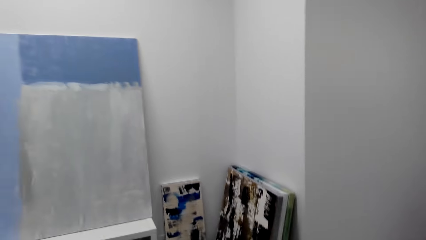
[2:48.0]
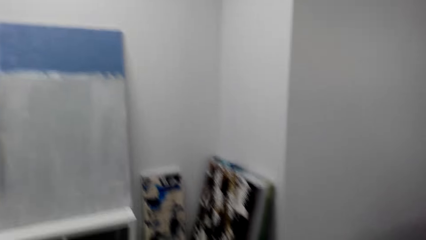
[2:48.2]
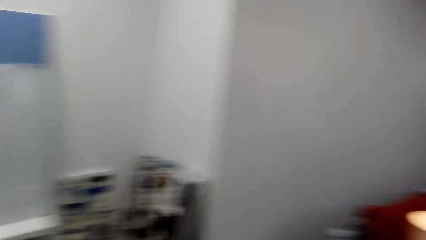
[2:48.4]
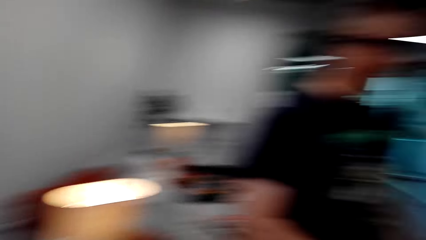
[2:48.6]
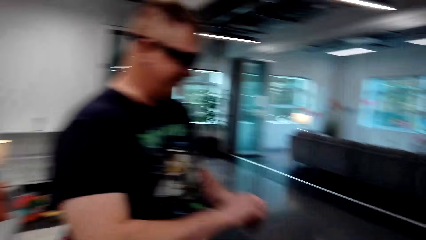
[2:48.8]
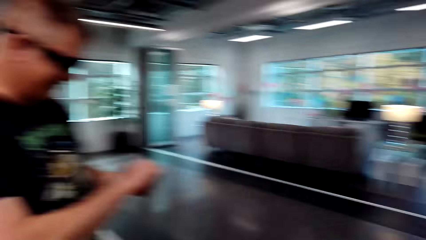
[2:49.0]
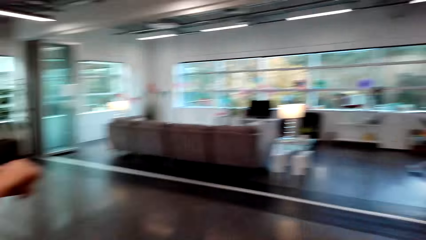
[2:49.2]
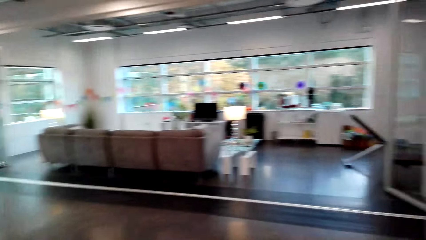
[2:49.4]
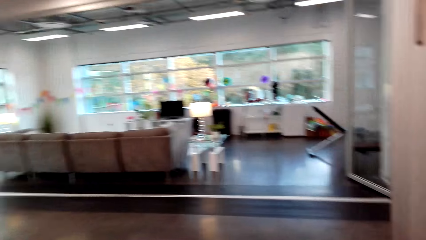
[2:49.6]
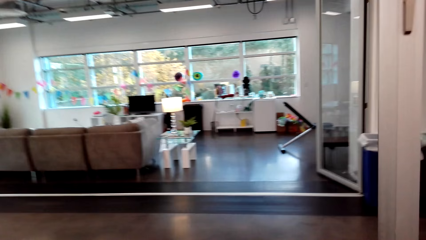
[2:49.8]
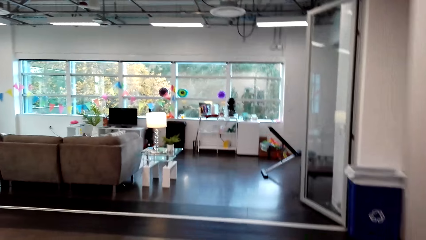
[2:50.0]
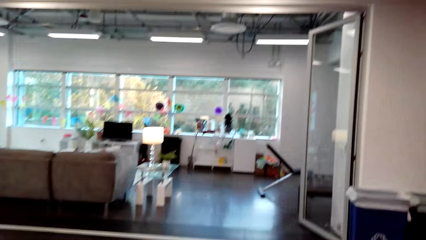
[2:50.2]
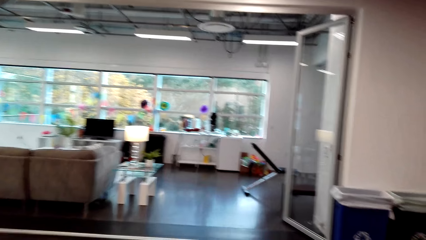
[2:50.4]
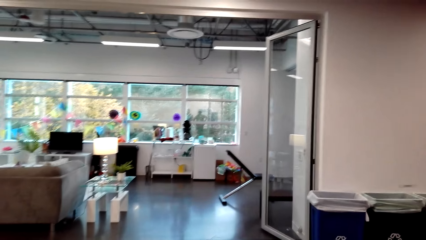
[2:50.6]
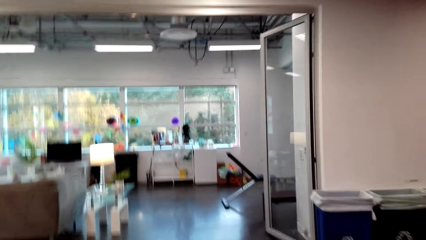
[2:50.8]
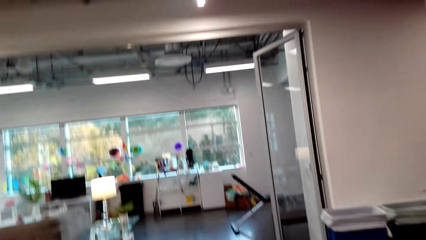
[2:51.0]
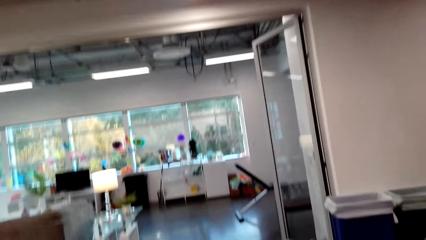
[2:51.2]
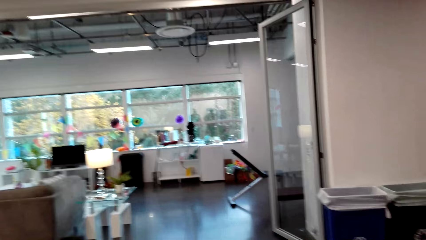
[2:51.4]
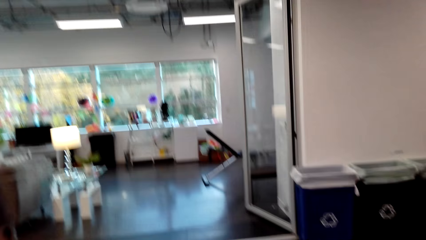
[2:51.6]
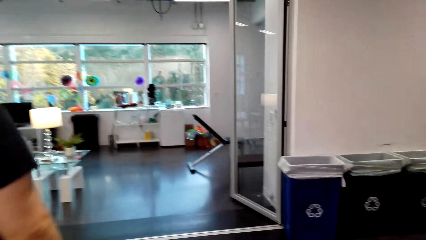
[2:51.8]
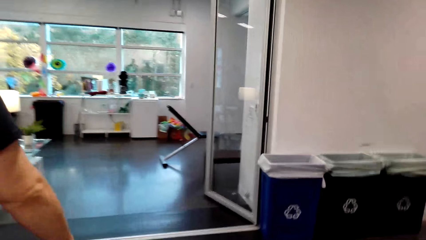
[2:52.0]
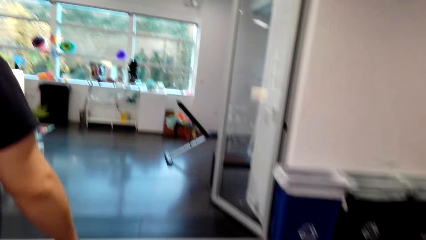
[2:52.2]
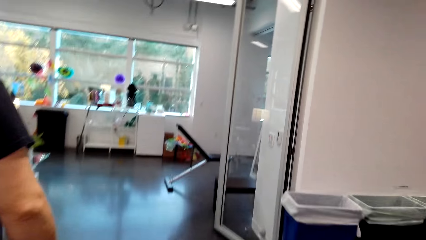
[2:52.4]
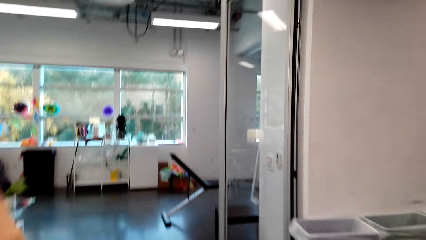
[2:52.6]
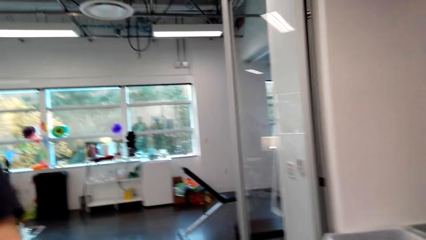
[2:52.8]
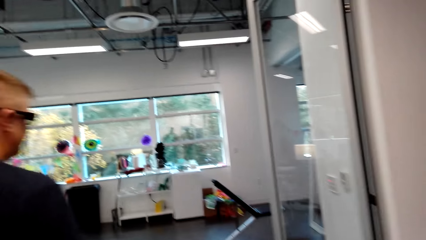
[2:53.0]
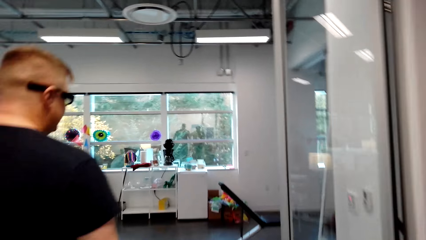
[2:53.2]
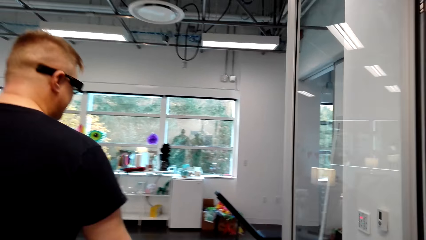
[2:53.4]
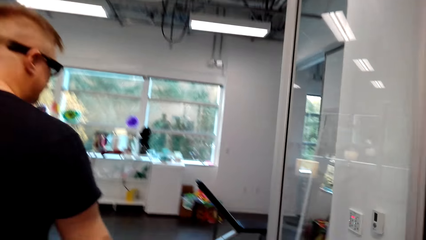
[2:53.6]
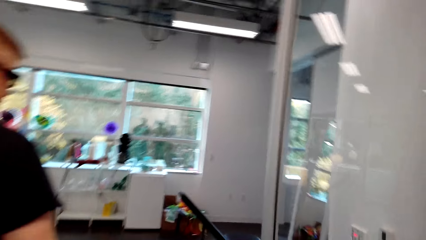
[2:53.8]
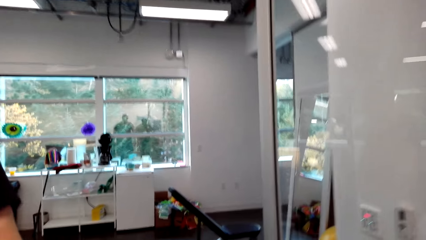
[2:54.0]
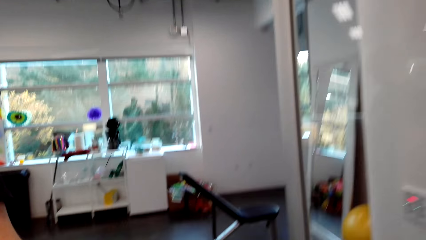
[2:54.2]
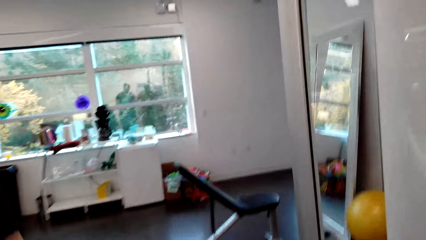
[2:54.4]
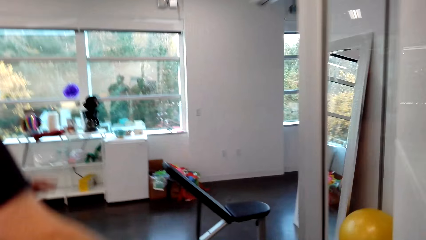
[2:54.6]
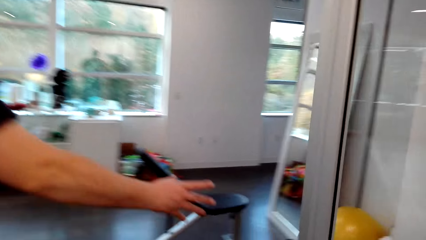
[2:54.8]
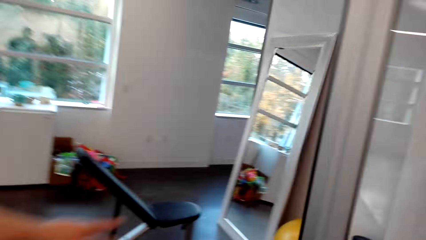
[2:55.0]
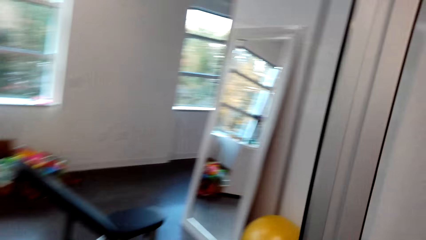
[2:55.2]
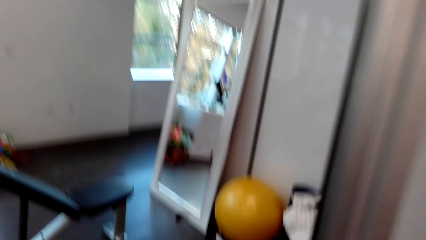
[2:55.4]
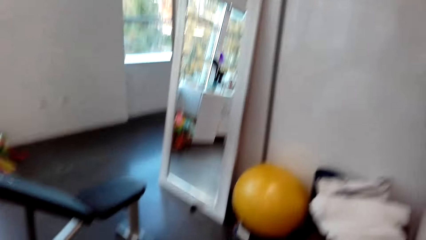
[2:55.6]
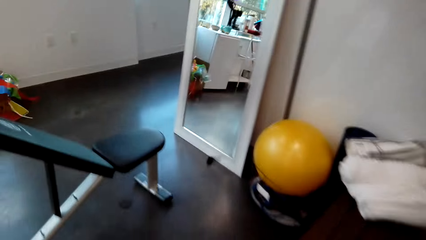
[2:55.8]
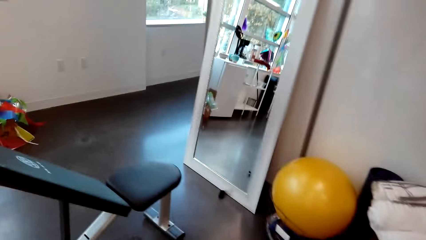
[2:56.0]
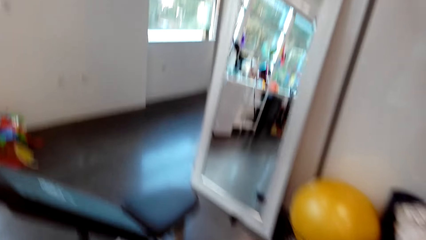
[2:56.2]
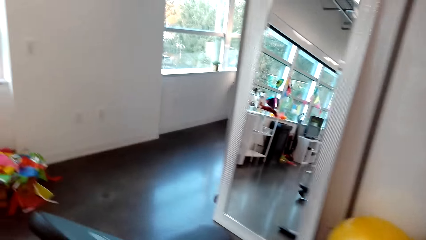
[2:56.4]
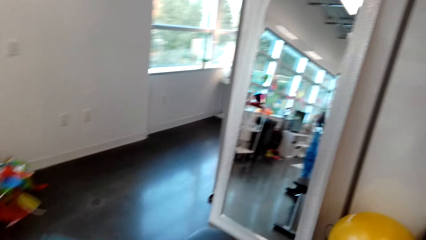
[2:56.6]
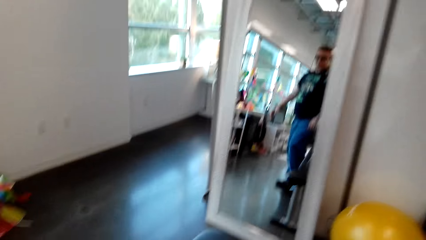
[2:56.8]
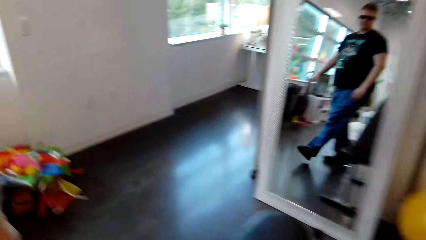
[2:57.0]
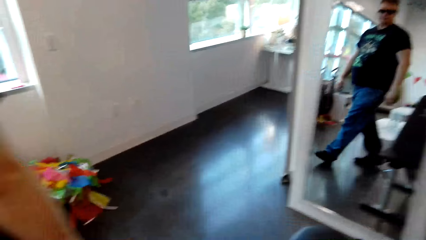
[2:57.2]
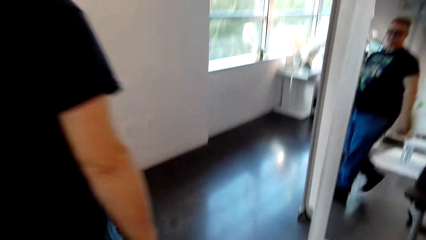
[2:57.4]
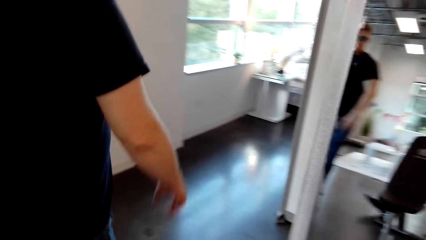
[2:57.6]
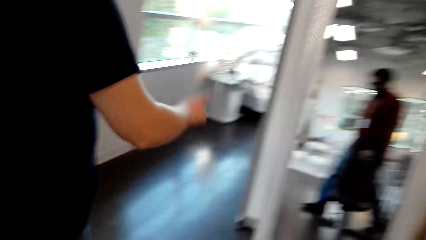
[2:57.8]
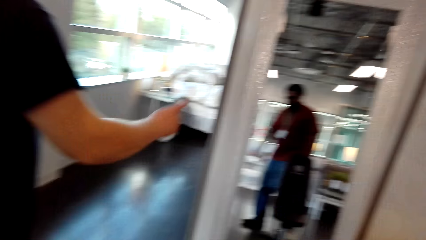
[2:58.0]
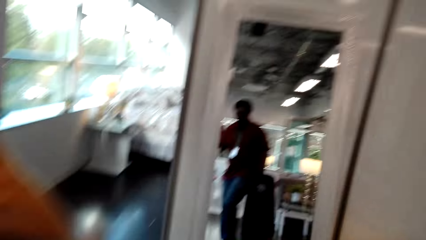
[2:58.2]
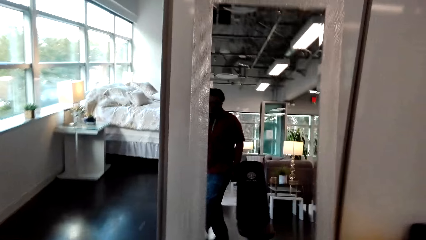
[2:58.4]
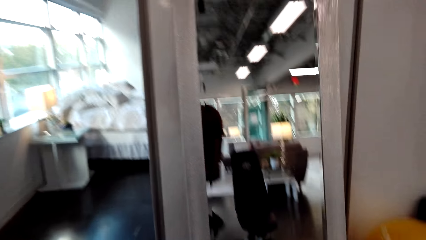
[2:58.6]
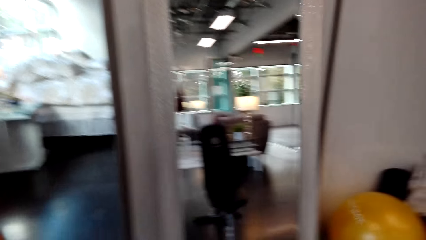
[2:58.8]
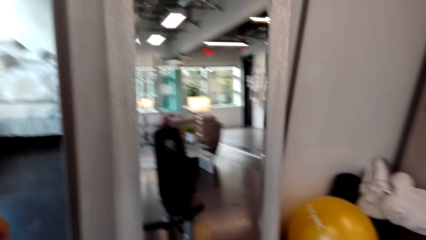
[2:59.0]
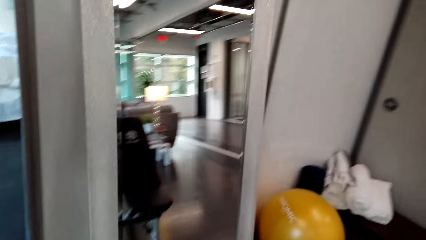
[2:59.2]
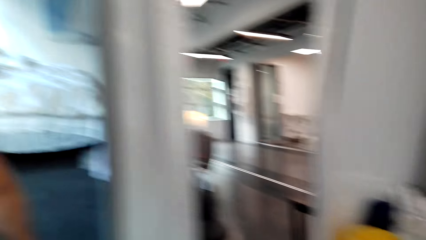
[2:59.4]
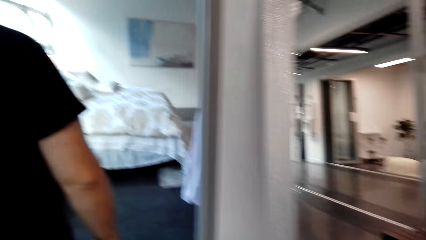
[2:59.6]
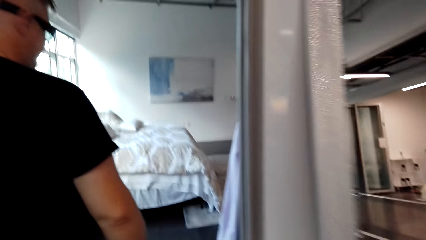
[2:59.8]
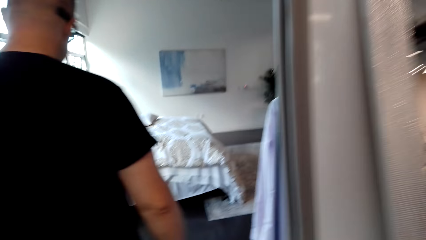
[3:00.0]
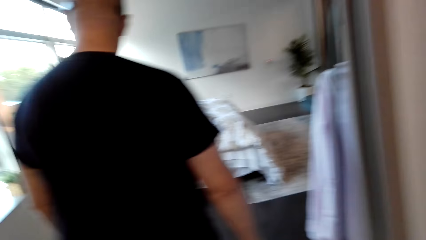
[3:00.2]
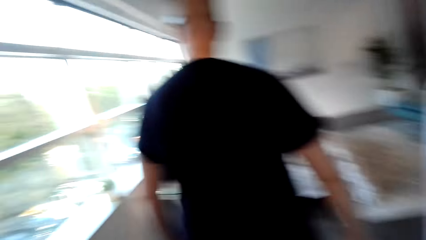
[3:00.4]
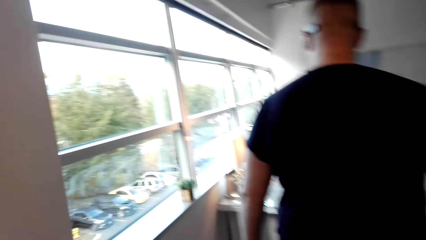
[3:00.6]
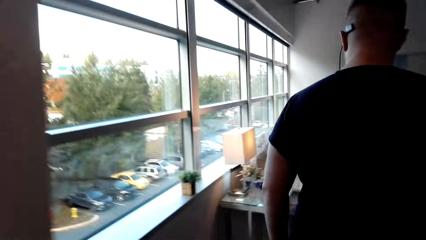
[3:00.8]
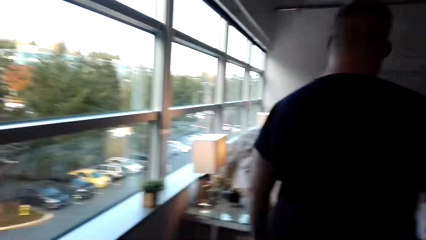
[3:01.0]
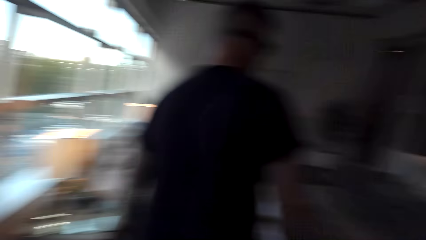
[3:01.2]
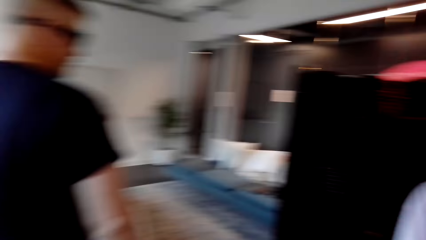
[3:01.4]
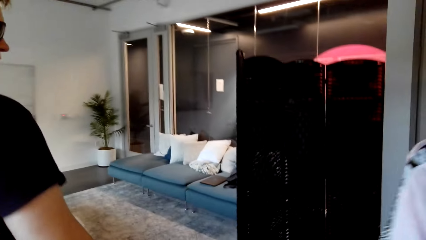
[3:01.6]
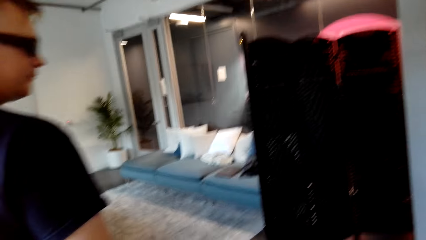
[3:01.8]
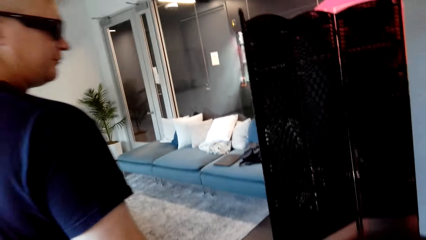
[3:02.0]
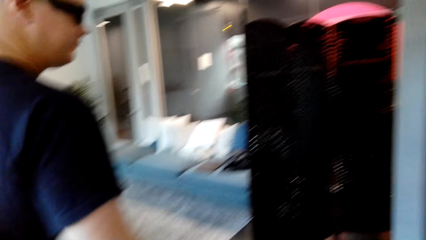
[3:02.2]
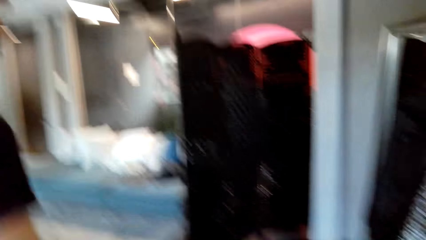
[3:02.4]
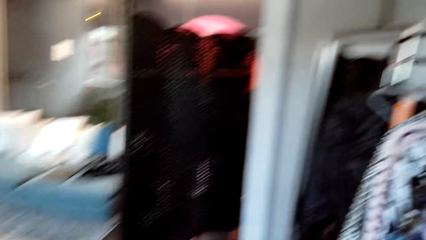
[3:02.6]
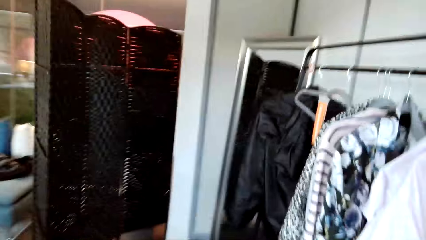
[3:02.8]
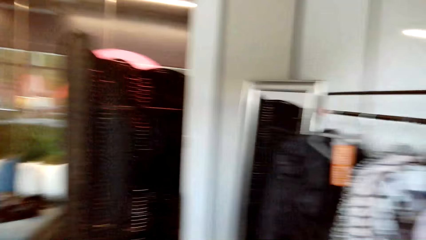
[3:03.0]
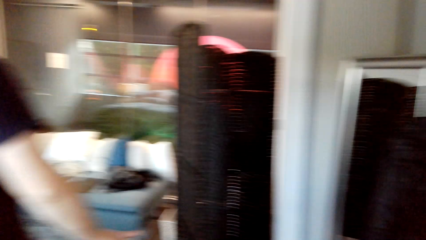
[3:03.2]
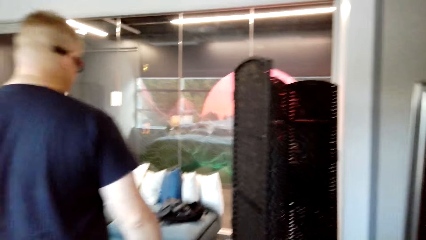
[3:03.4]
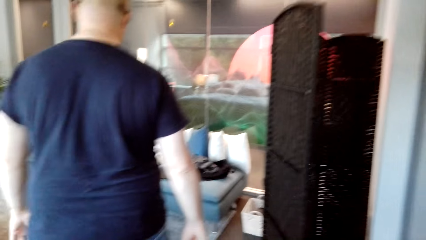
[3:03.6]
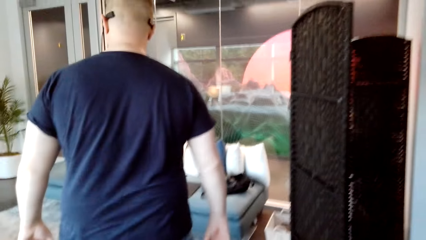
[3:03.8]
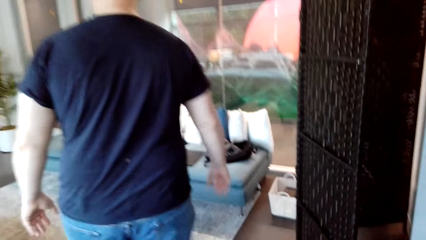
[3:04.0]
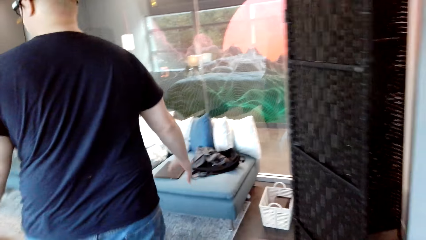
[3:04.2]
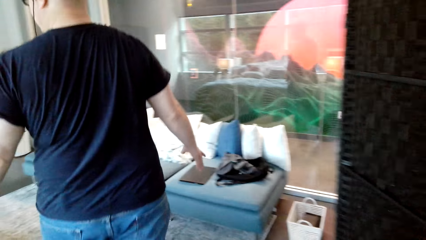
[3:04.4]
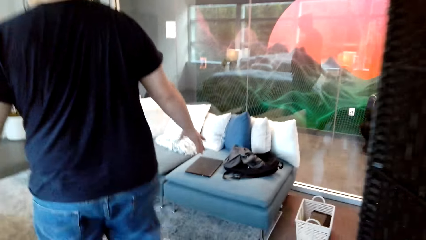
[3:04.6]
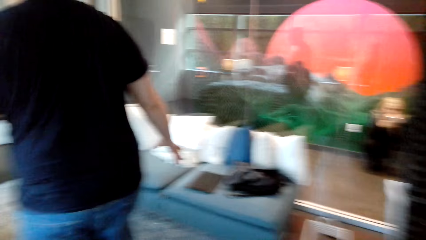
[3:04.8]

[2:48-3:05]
A man speaks to the camera wearer and looks at the arm. The camera wearer laughs and walks around the room. The man moves. The camera wearer speaks to the man. The man points at the mirror, enters the bedroom, and walks around the bedroom.
